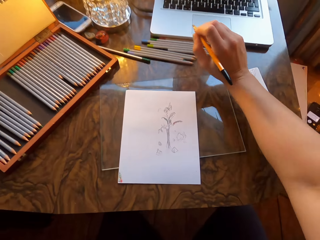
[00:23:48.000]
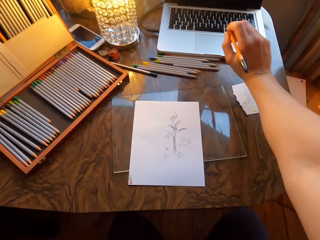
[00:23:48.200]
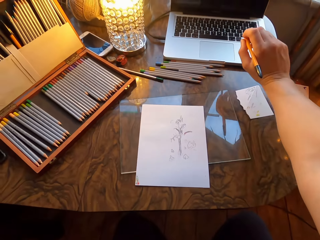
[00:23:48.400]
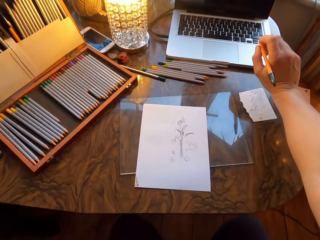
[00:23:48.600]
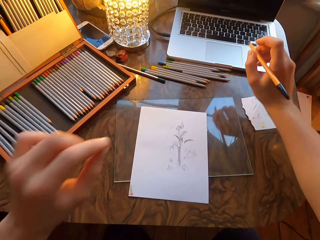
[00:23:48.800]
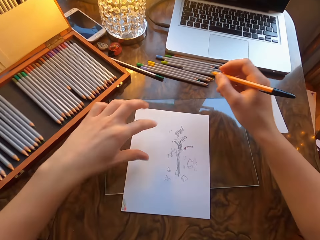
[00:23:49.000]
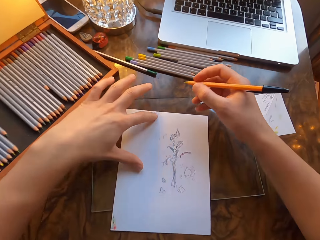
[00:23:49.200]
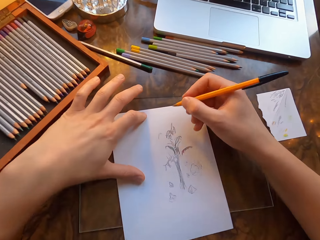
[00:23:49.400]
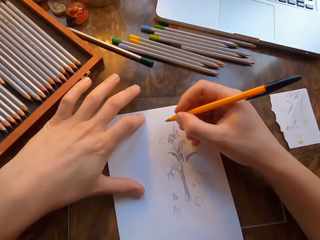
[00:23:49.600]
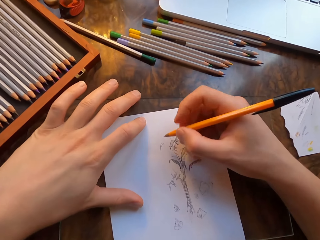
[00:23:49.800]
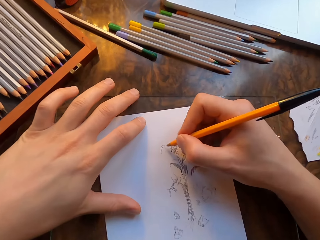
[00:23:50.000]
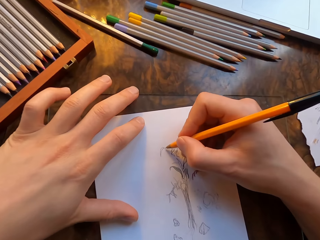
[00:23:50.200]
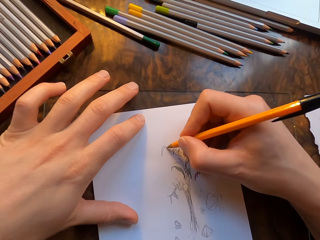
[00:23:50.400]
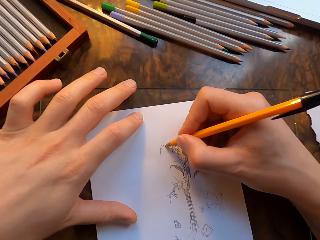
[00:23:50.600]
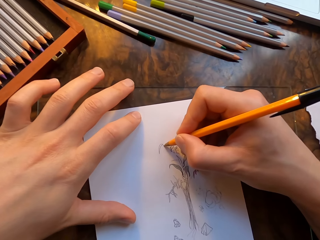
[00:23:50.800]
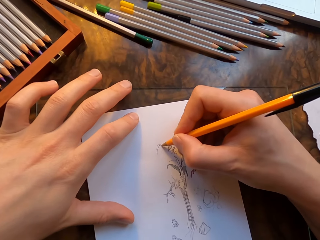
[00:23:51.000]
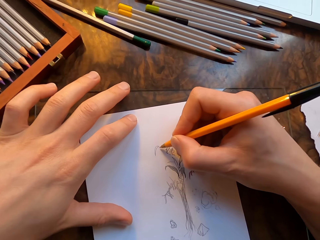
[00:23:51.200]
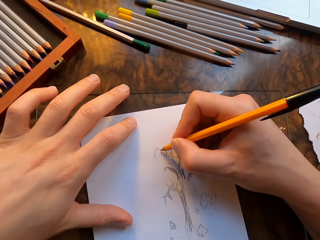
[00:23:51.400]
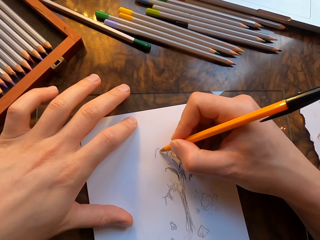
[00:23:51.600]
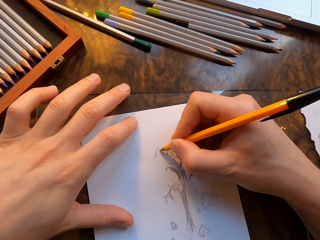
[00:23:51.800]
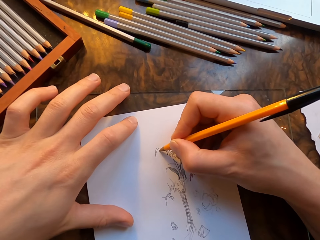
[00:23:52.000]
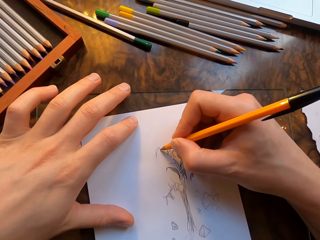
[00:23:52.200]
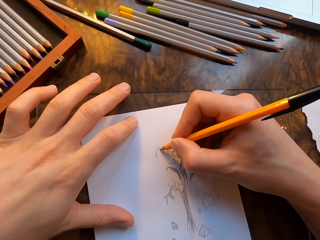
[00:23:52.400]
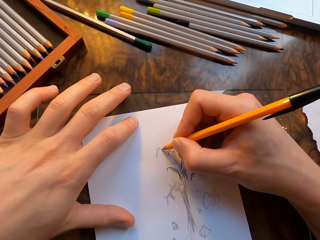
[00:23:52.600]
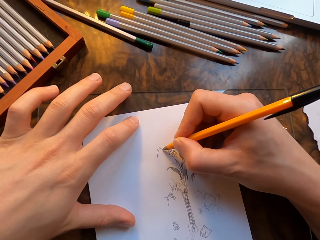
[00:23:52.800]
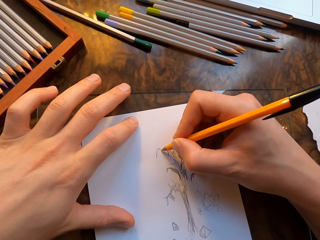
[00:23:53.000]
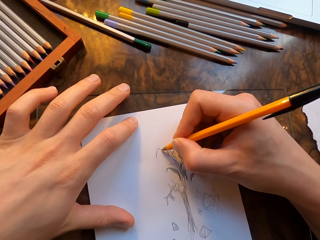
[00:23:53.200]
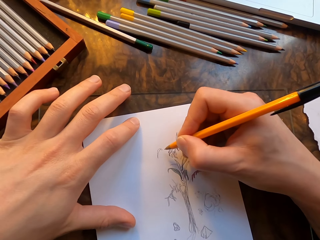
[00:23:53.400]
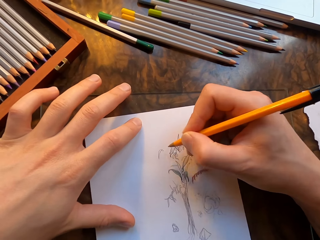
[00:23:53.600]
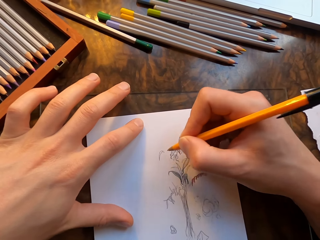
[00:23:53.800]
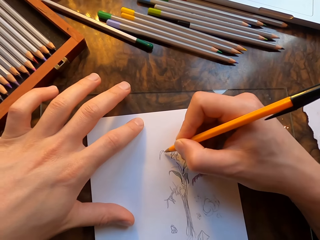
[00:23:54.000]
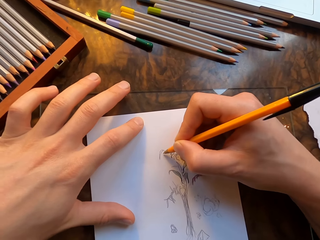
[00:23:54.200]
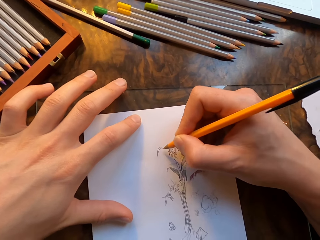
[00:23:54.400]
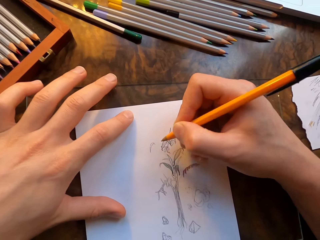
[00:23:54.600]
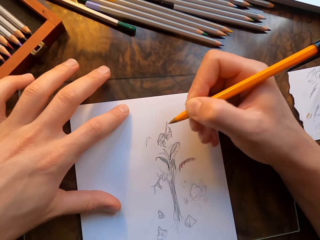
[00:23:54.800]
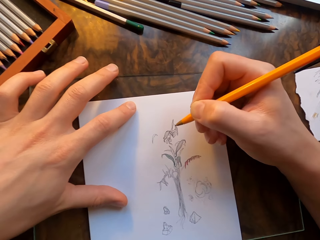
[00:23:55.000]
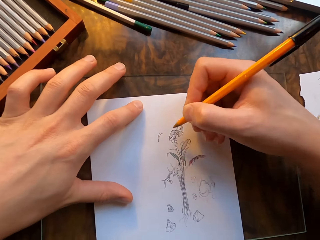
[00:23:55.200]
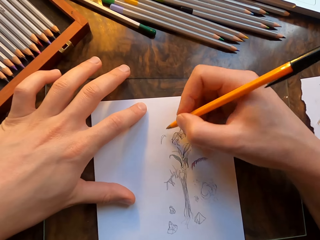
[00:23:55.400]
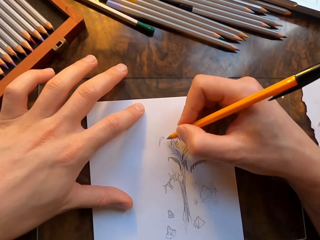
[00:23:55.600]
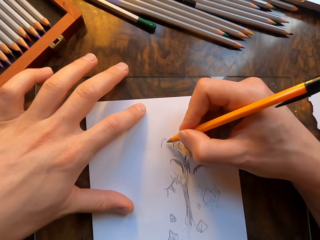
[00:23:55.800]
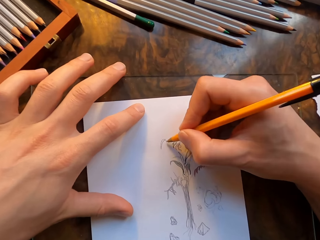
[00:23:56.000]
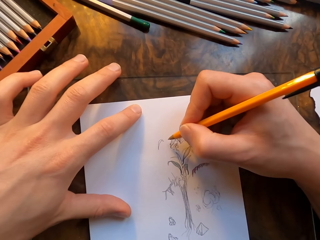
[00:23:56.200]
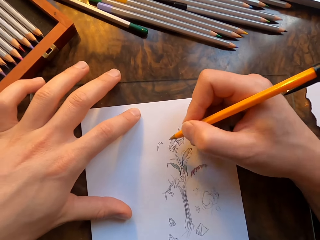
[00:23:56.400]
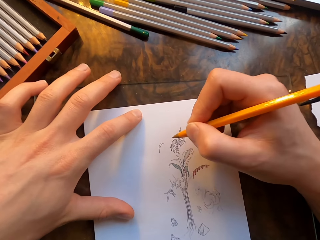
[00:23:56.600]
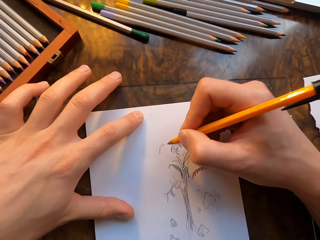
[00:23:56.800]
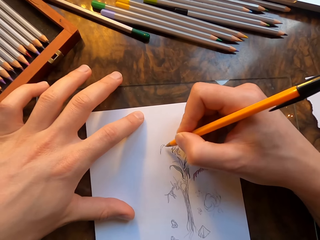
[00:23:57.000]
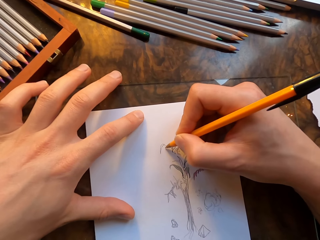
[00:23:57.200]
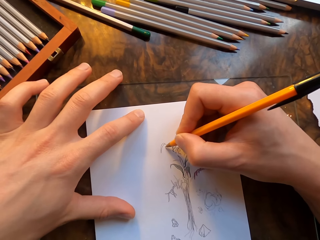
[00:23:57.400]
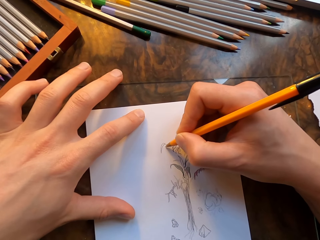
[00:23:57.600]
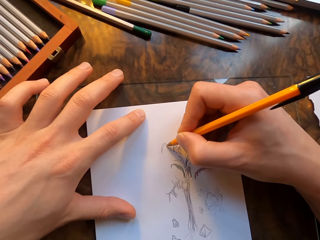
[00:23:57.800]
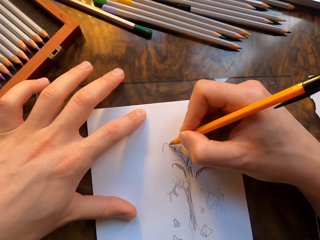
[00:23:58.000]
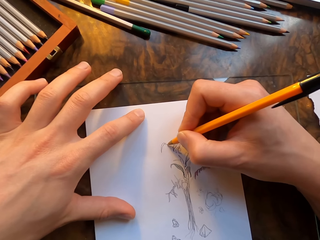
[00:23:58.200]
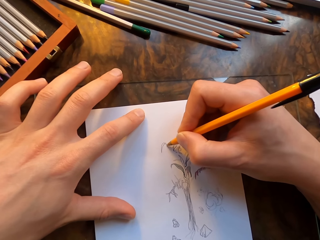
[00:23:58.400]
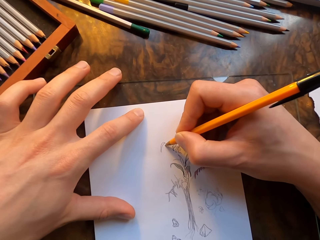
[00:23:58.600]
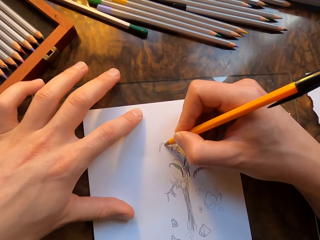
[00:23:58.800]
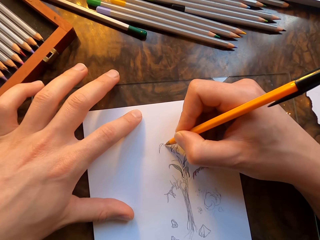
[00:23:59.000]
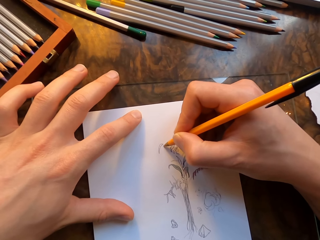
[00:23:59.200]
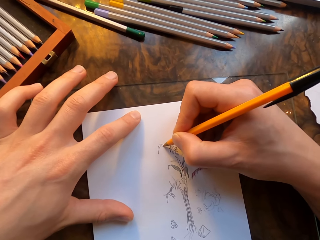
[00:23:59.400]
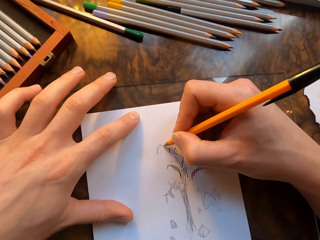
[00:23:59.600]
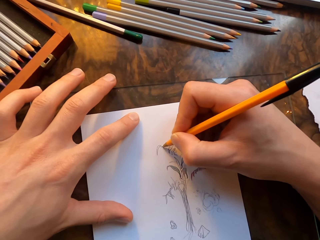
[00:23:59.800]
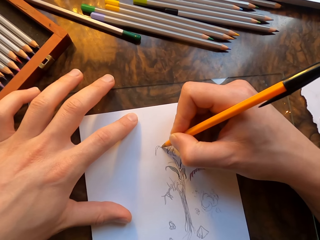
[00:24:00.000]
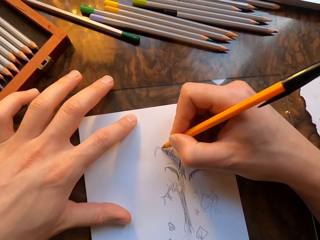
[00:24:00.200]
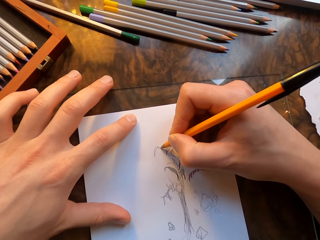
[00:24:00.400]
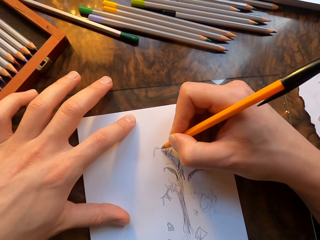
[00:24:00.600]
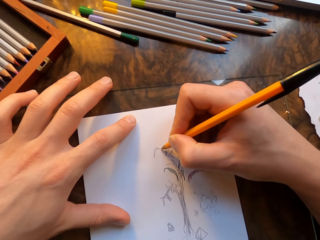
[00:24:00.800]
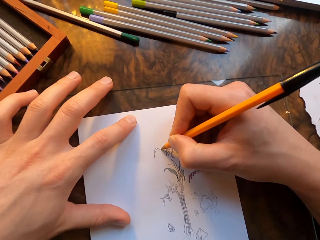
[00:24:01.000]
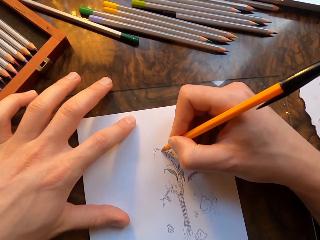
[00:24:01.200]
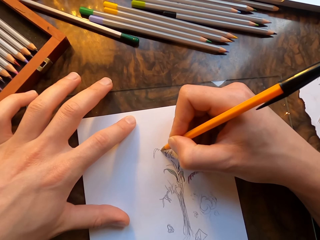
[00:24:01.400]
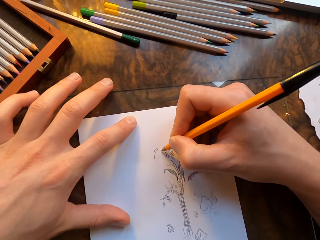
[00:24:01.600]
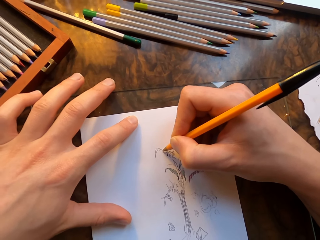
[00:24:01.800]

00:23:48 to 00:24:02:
The camera wearer lifts his left hand up and stretches. He holds the paper with his hand. He draws on the paper with a pen in his hand. He moves his right hand. He draws on the paper with the pen in his hand.

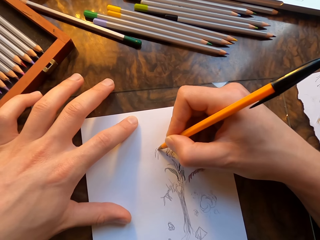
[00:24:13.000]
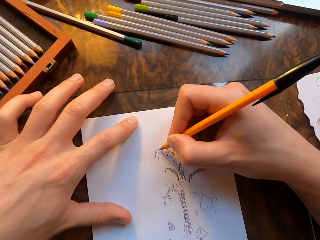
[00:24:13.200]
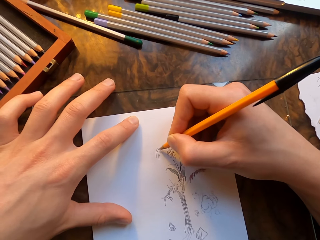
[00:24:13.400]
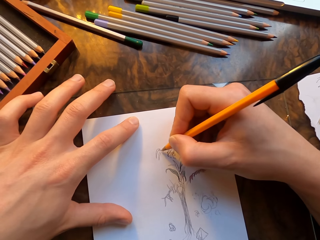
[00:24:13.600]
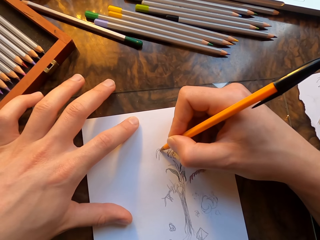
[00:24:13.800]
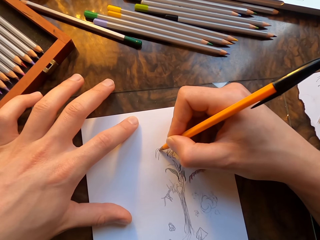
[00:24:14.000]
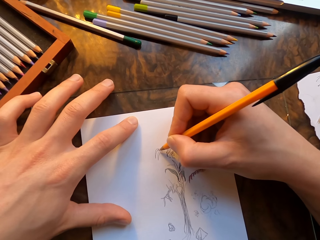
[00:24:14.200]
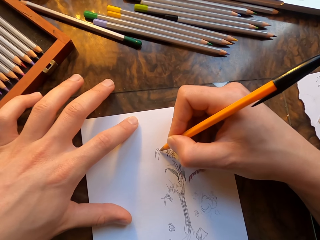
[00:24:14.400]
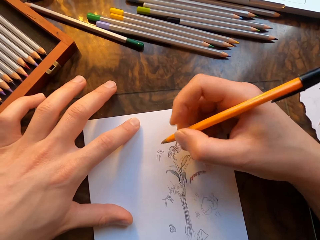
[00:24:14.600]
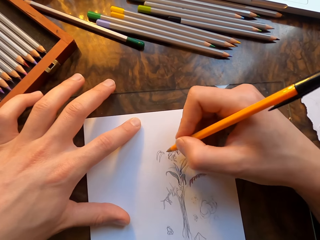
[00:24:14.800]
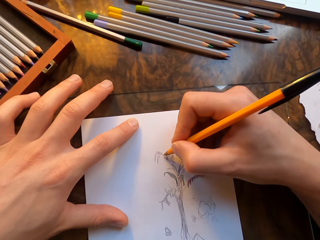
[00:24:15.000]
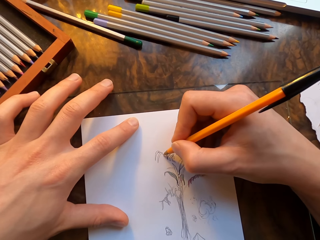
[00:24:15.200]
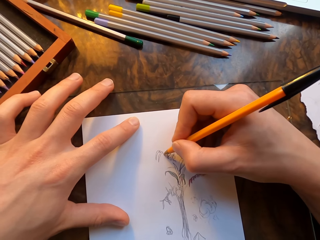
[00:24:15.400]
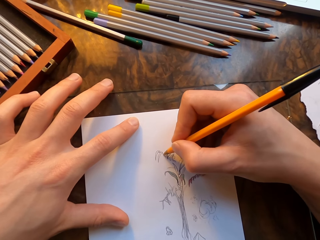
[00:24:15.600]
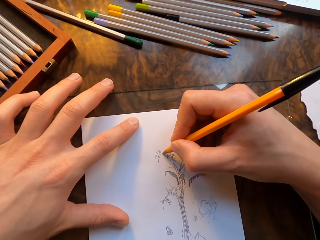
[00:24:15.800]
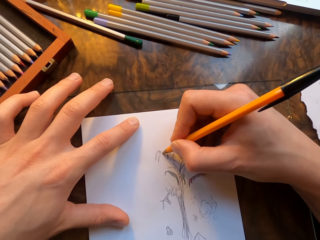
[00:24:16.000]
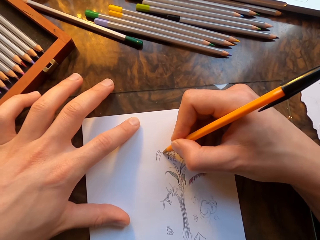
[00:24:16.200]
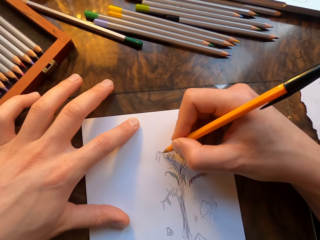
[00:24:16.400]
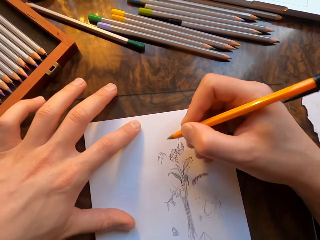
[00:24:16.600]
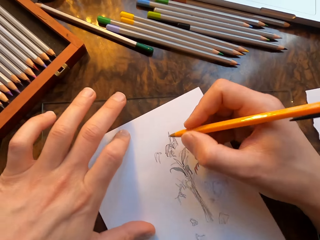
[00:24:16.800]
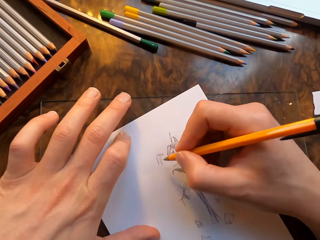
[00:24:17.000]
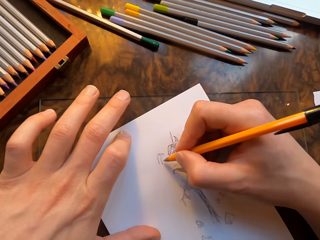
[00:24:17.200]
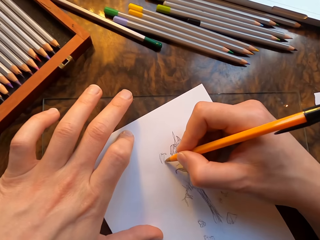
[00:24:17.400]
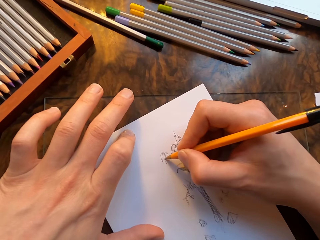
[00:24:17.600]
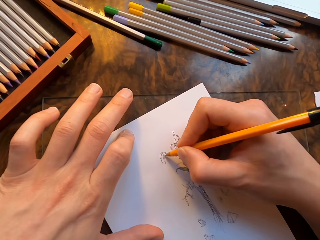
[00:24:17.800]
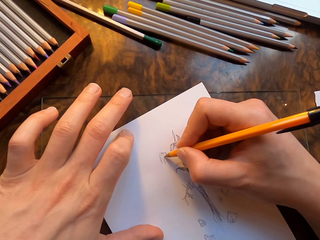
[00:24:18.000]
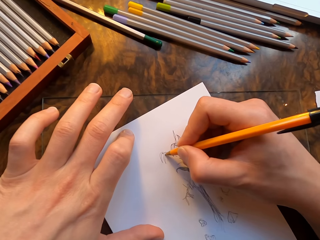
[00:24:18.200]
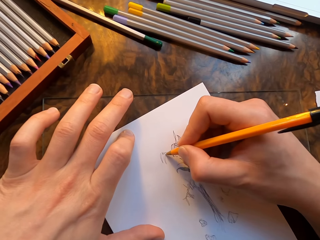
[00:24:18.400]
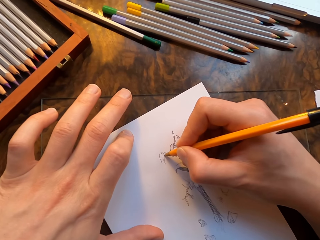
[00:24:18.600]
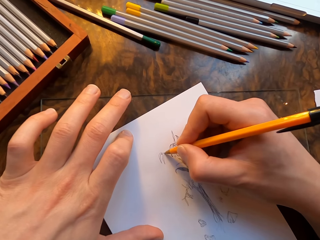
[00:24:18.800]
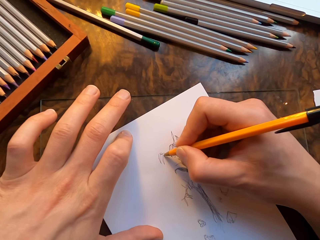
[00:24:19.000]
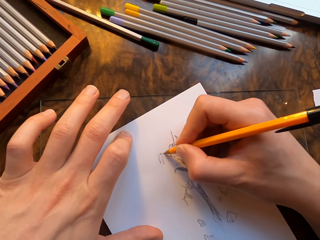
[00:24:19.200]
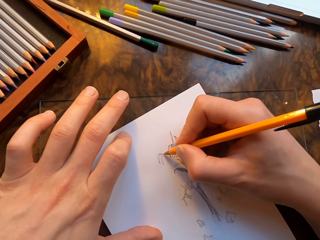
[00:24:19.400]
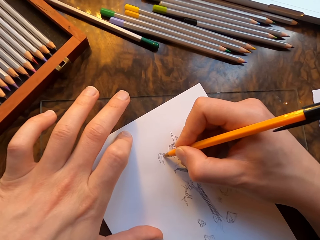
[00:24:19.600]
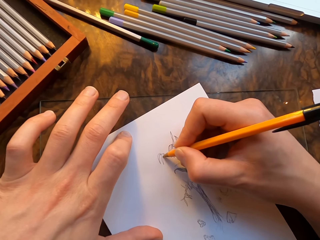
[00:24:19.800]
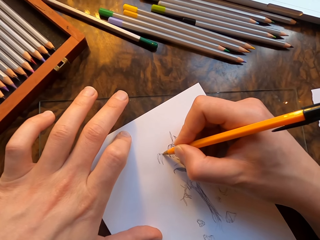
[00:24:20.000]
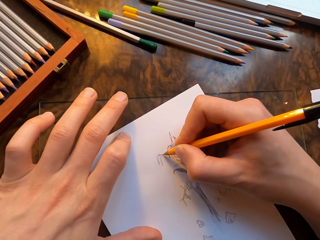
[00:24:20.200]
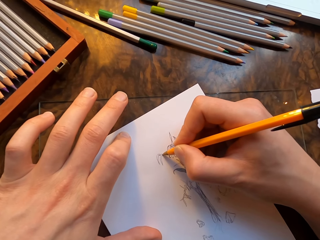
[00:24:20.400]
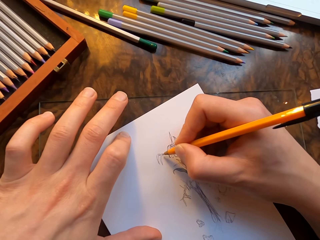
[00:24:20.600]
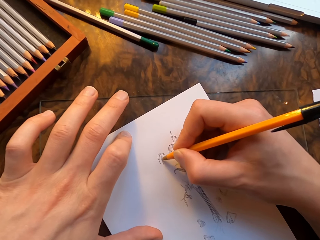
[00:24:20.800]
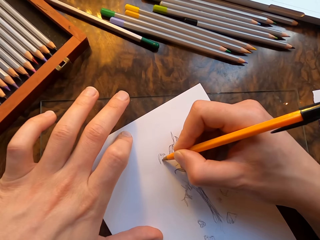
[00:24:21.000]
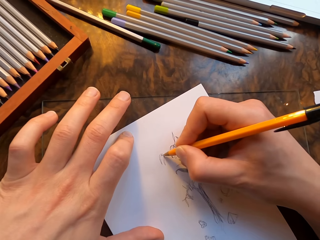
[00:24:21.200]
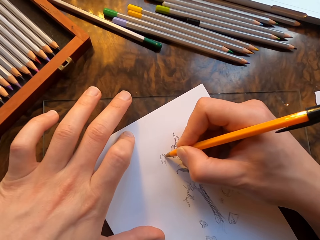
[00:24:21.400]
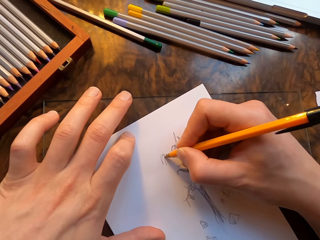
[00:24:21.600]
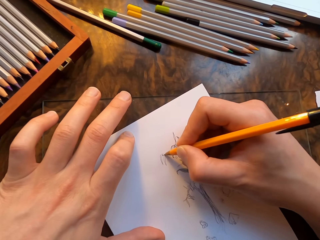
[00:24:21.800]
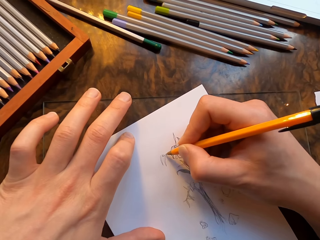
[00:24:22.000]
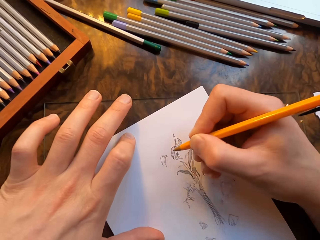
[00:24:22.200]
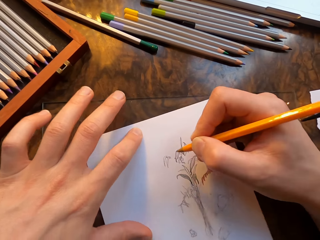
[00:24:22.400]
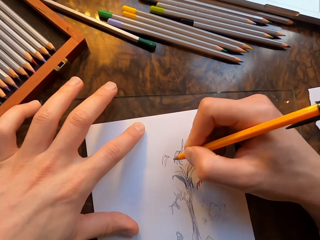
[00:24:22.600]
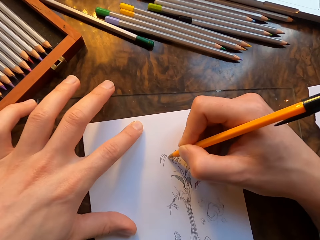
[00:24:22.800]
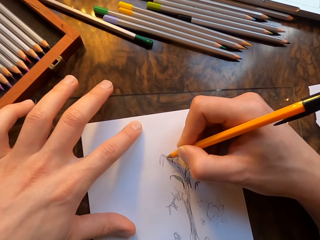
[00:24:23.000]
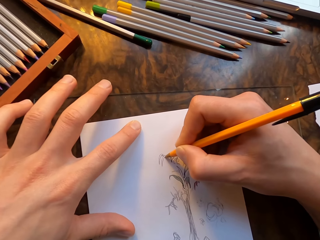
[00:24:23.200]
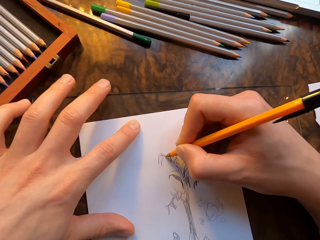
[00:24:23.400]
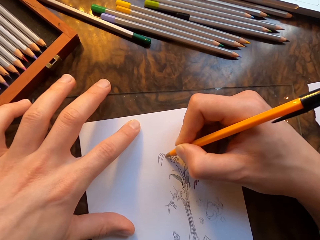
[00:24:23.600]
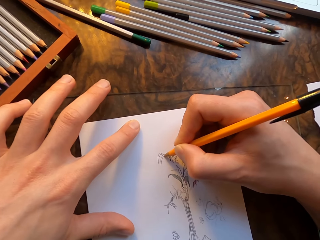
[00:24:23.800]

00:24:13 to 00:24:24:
The camera wearer moves the paper. He draws on the paper with a pen in his hand. He moves the paper. He draws on the paper with the pen in his hand.
